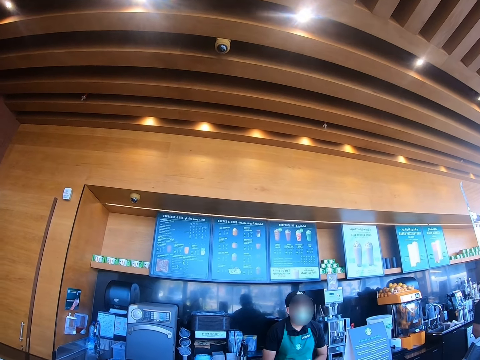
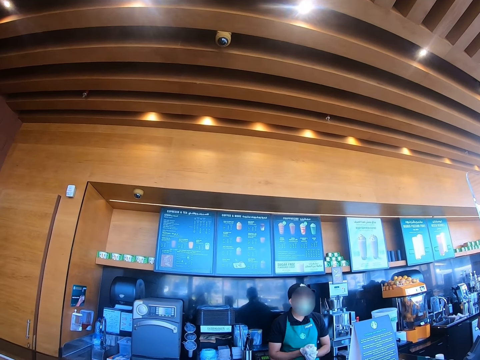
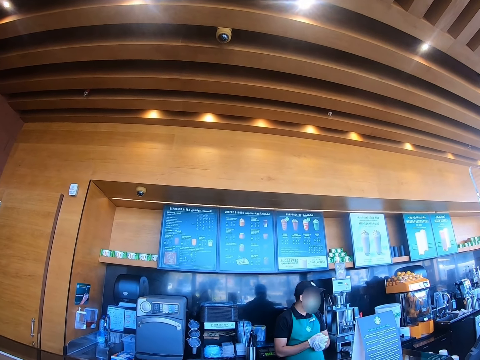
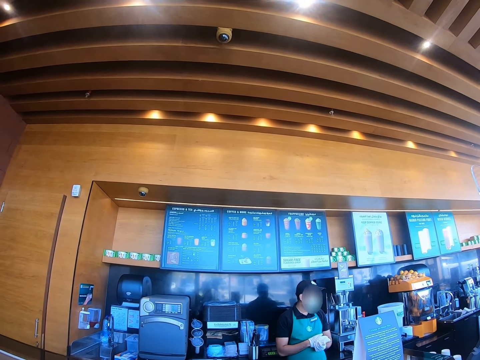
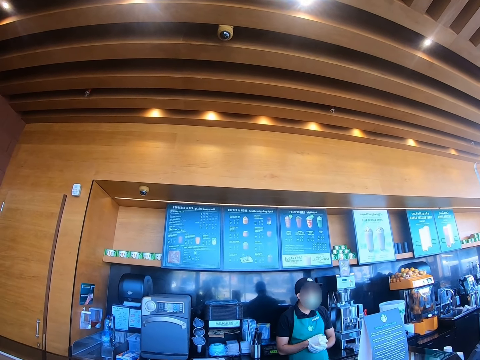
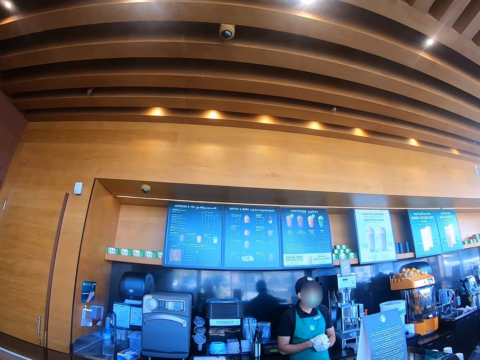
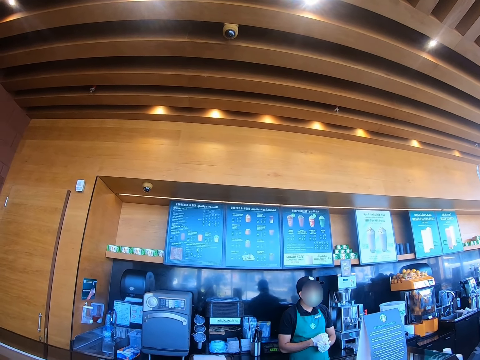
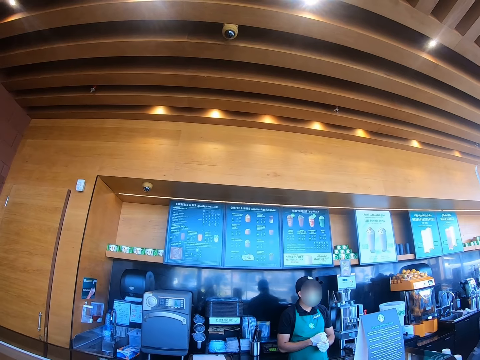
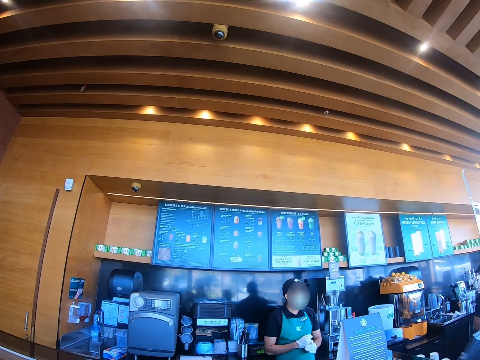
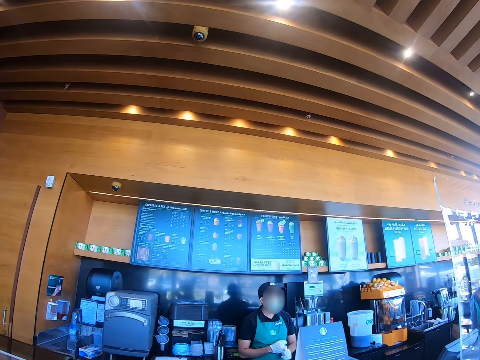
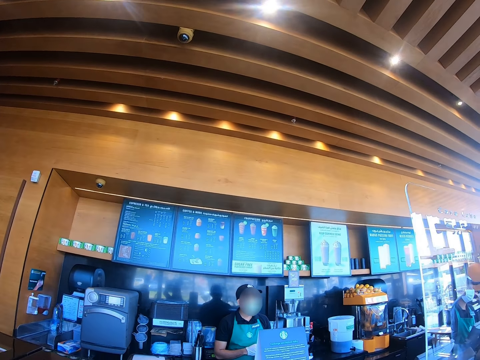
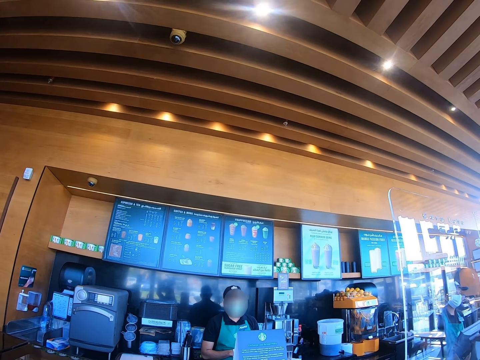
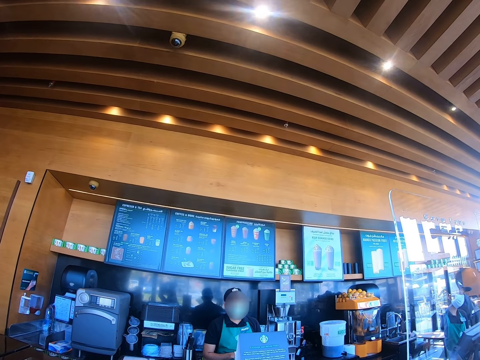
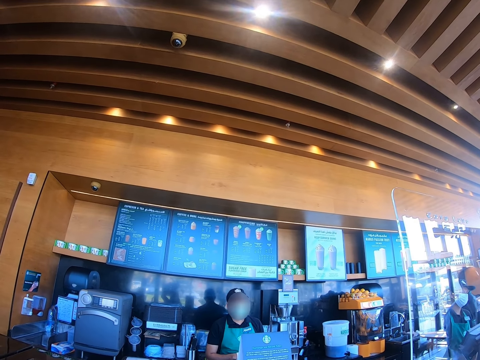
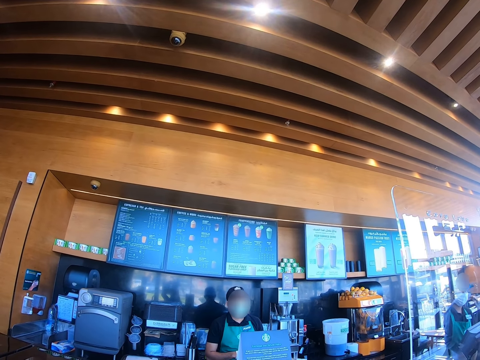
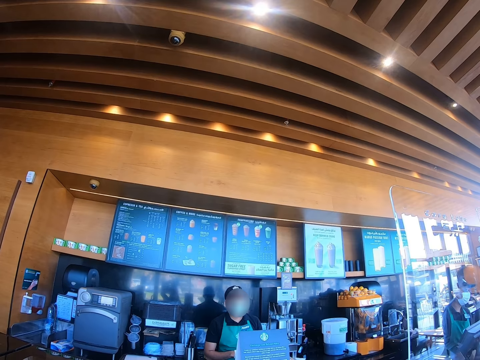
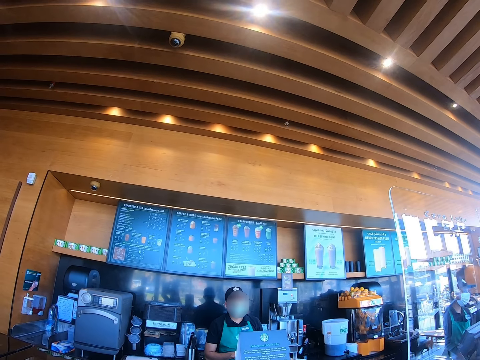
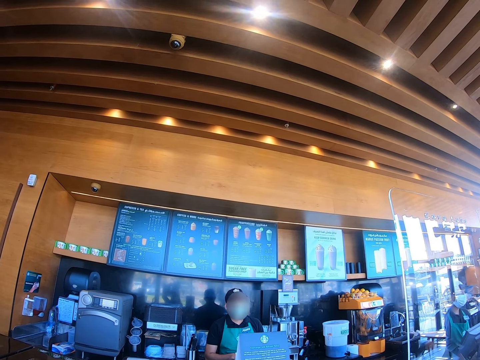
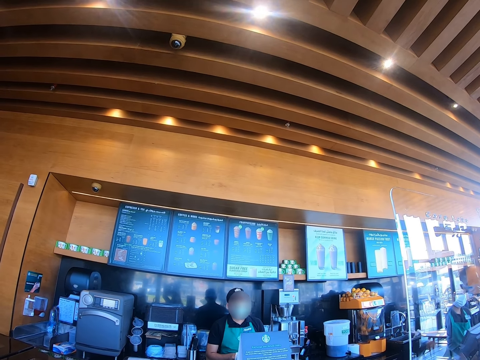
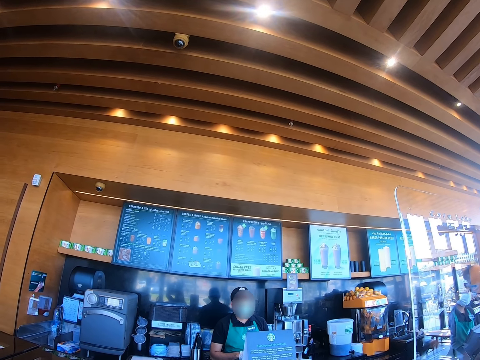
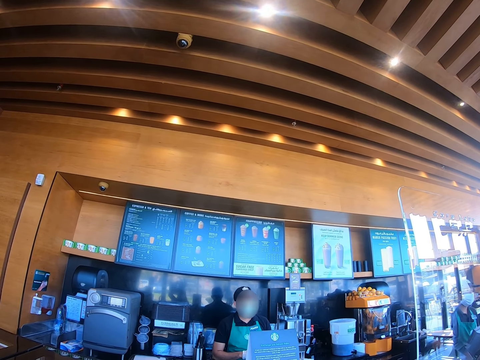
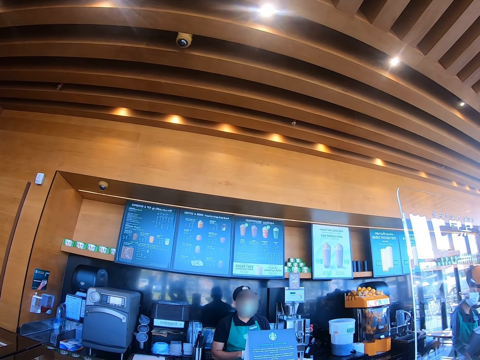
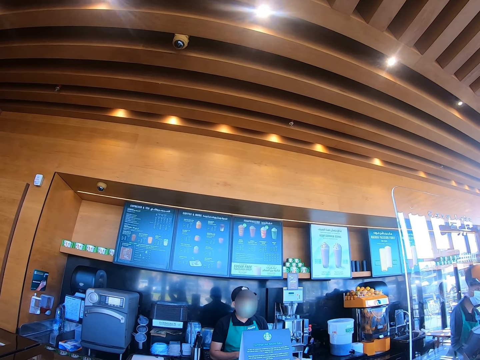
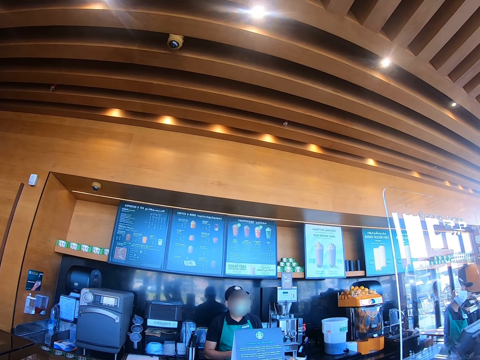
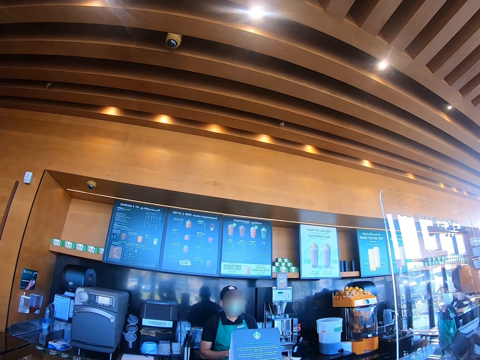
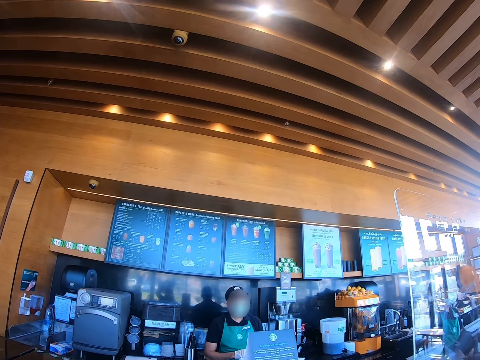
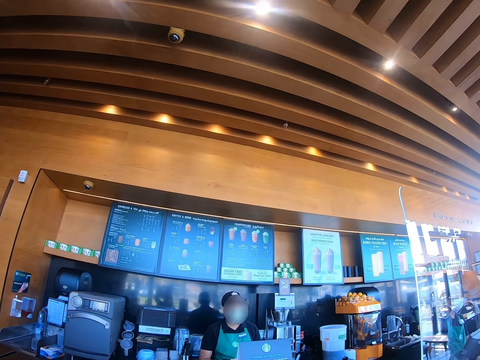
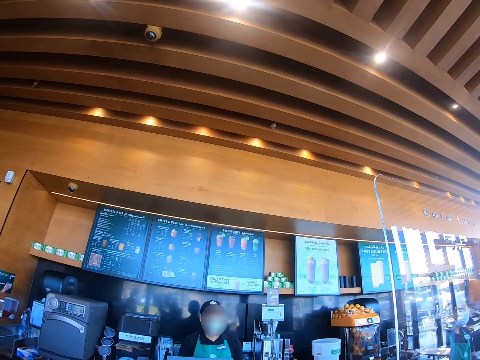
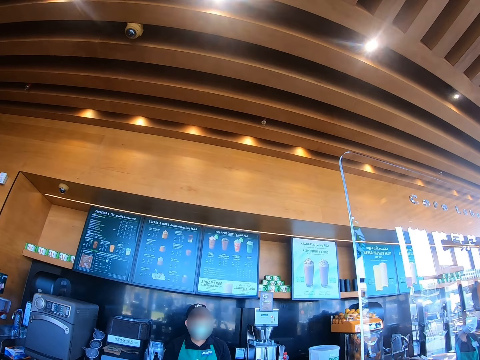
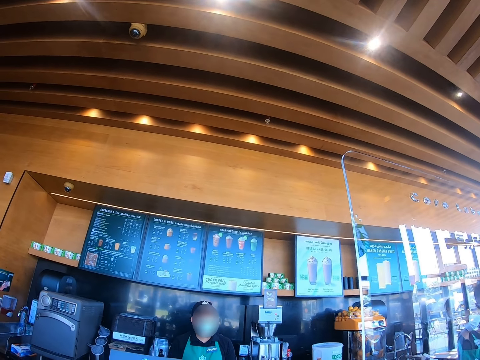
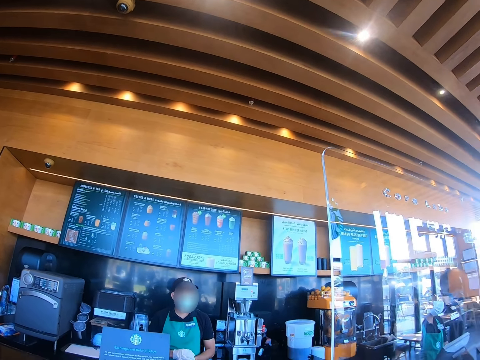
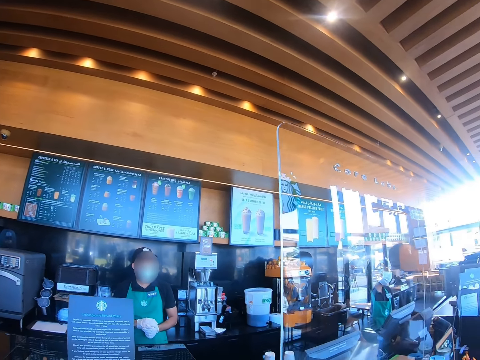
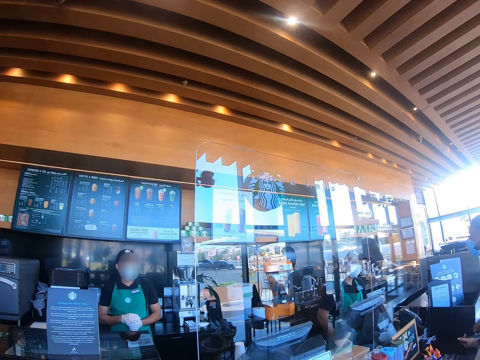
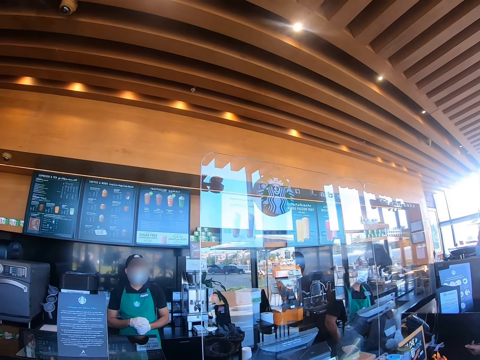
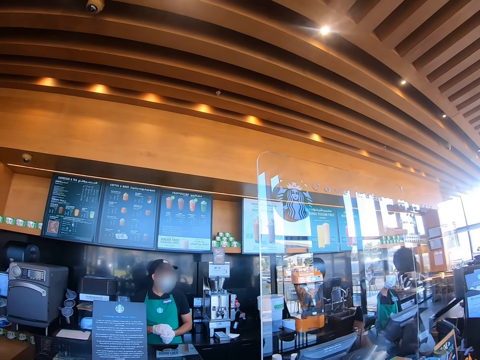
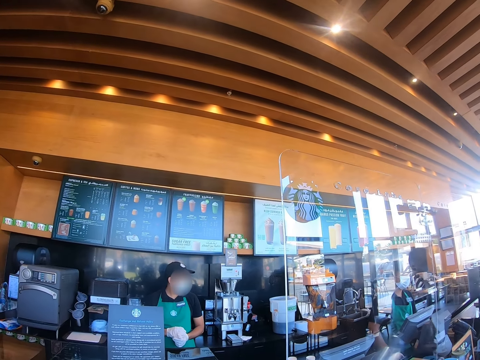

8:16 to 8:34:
A cashier talks to the camera wearer. The camera wearer looks around.

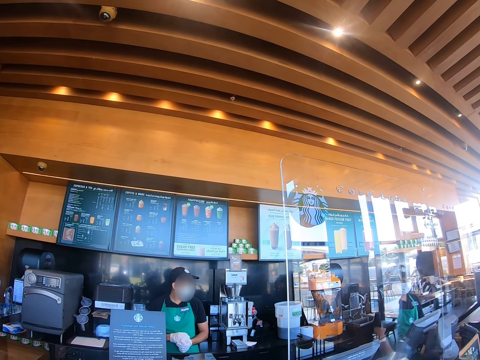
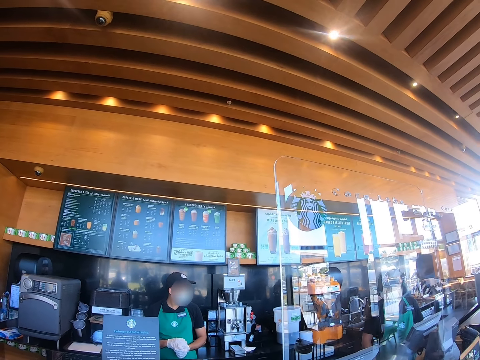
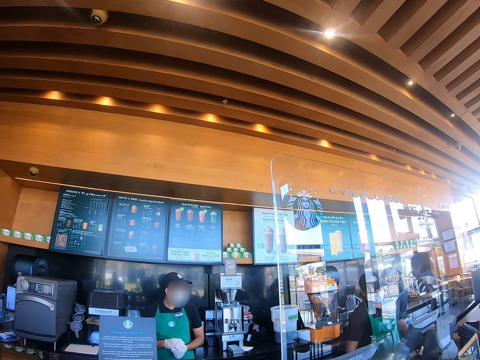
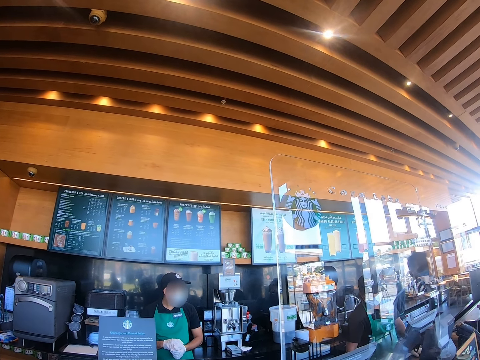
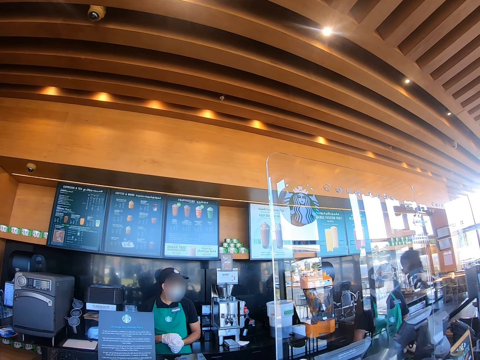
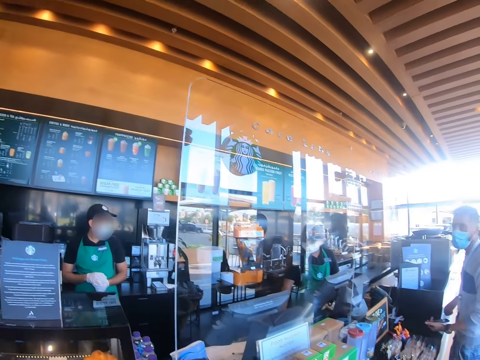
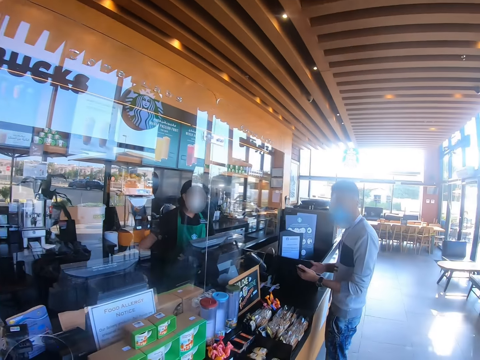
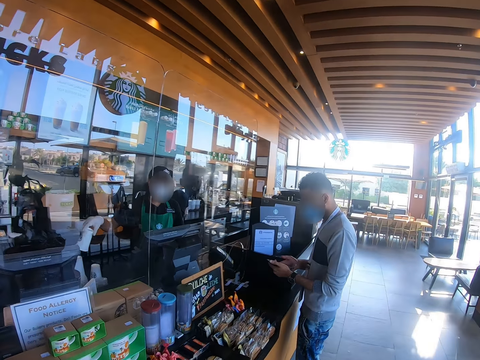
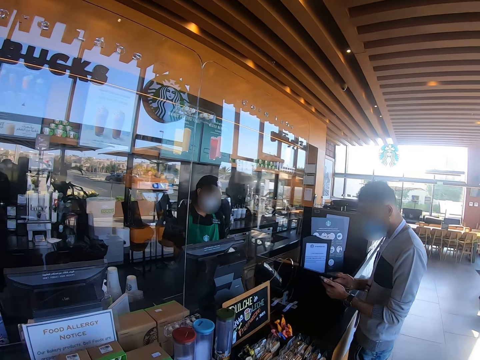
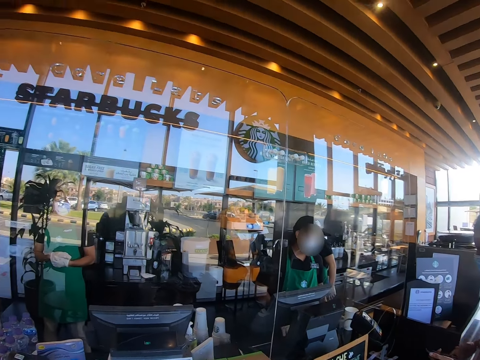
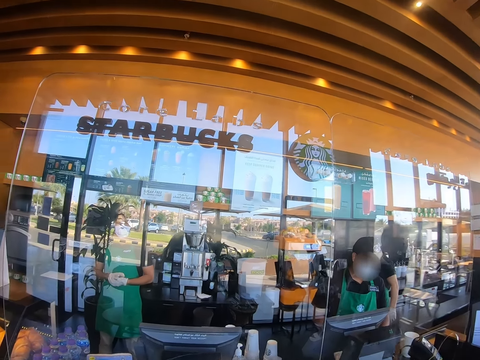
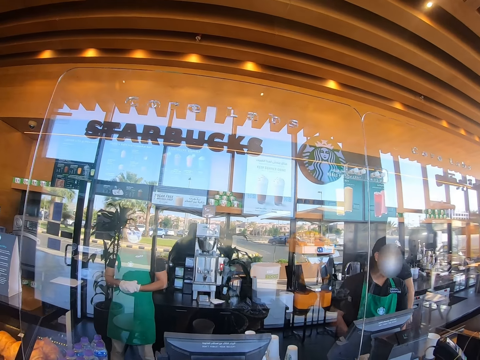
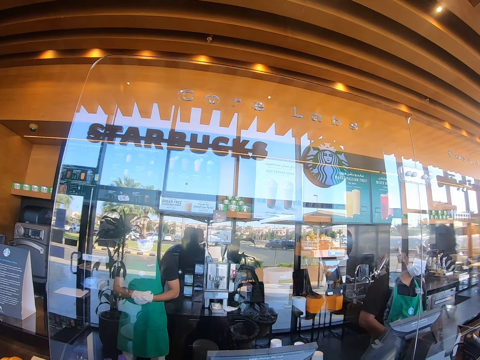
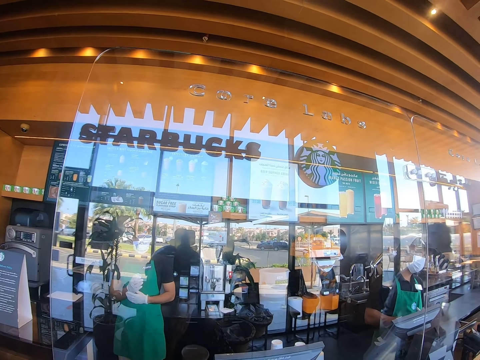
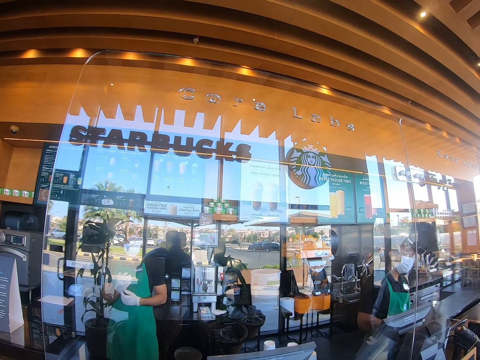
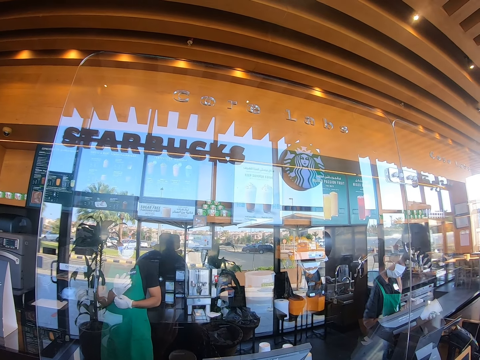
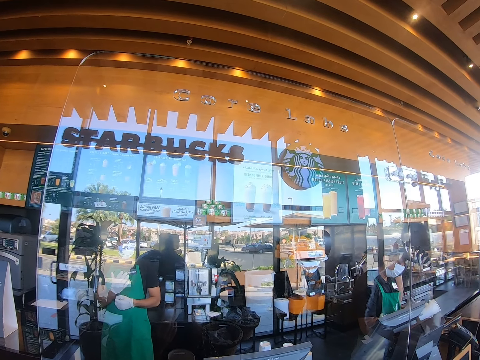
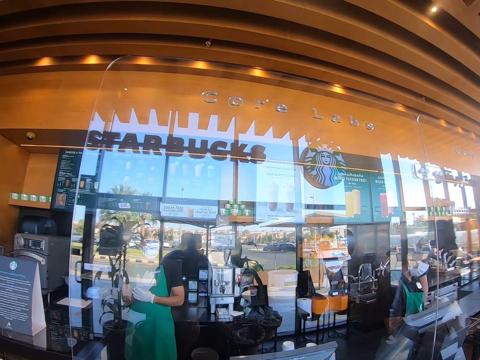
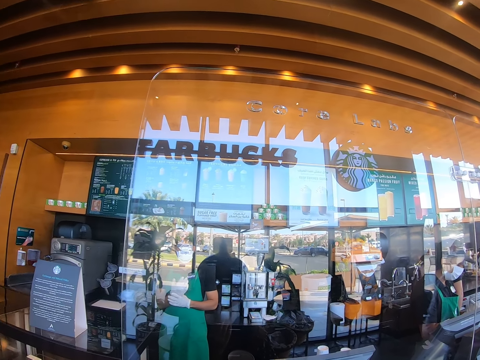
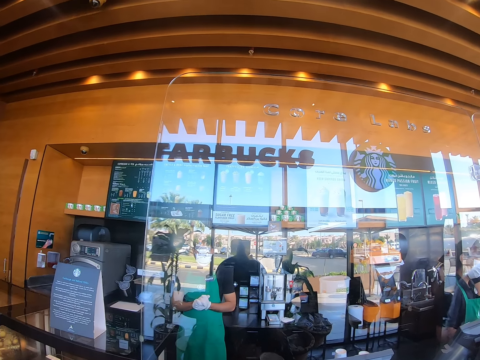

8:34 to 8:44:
A man walks to a cashier. The camera wearer stands at the counter. Another cashier hands paper to the man. The camera wearer looks around. The first cashier holds his hands.
